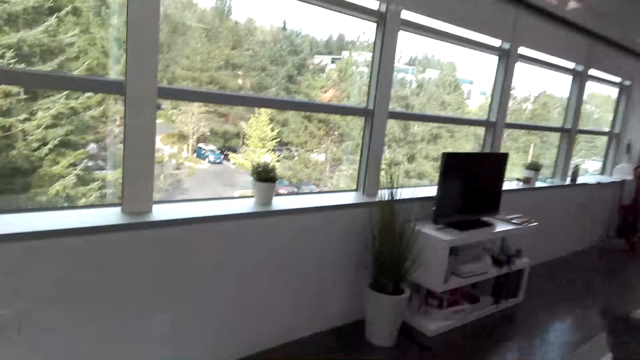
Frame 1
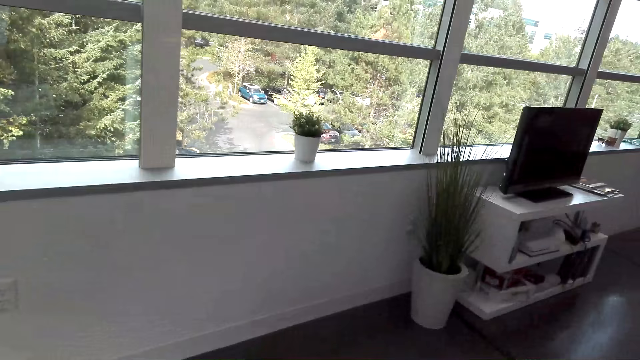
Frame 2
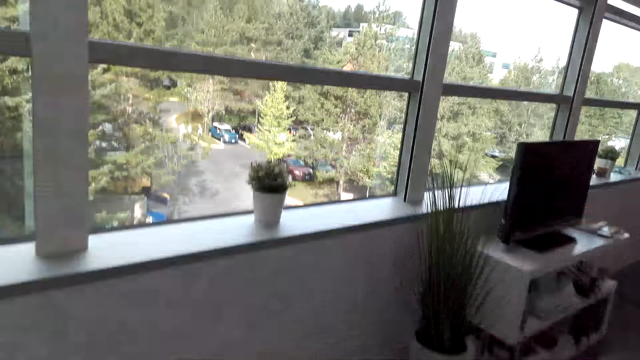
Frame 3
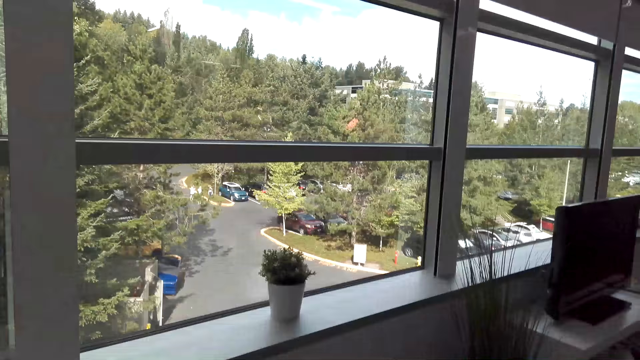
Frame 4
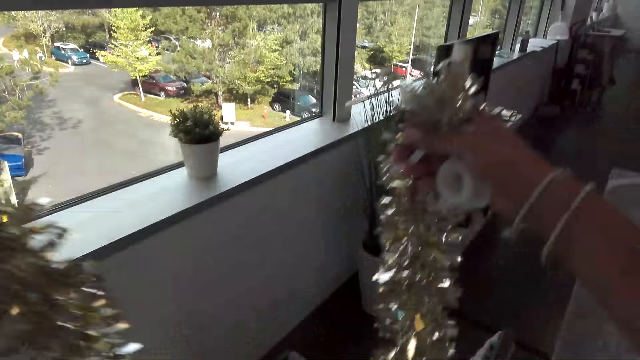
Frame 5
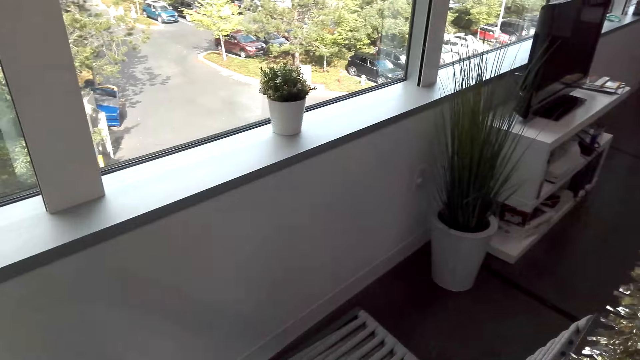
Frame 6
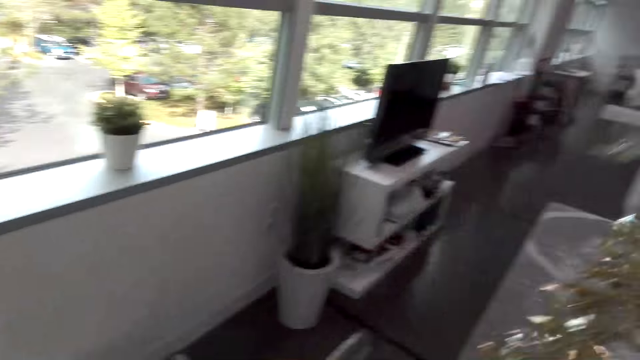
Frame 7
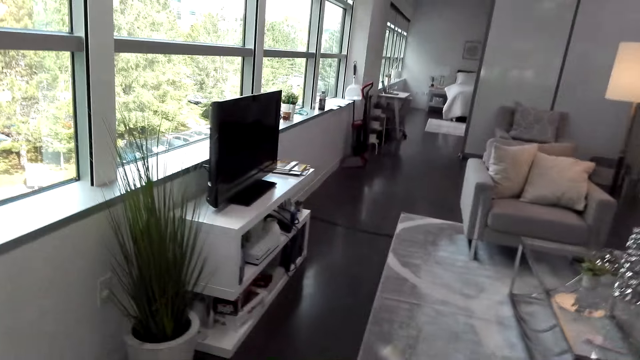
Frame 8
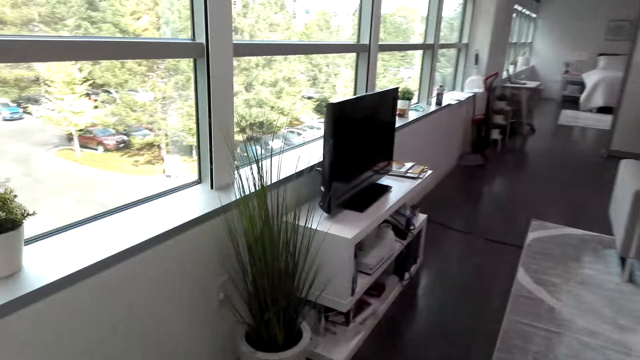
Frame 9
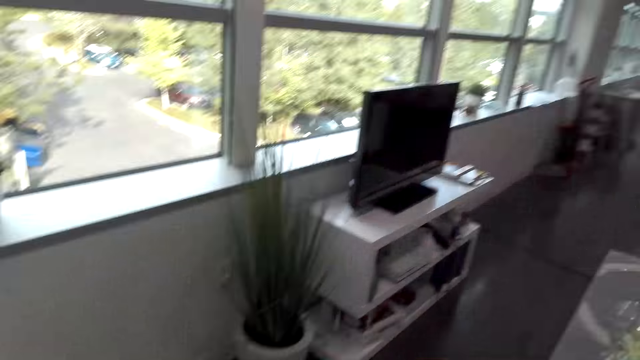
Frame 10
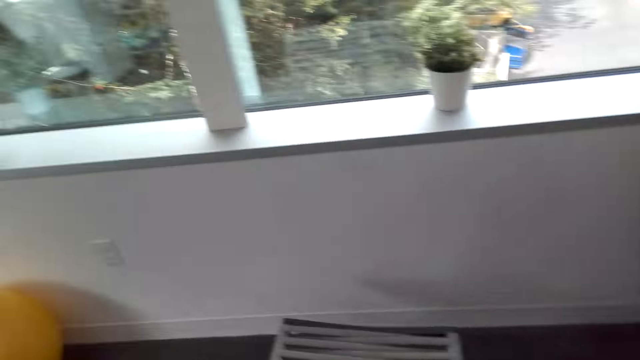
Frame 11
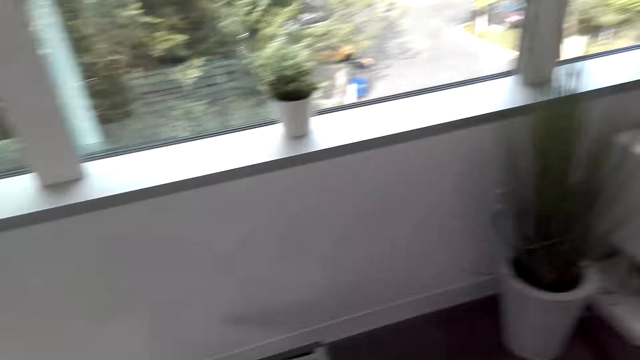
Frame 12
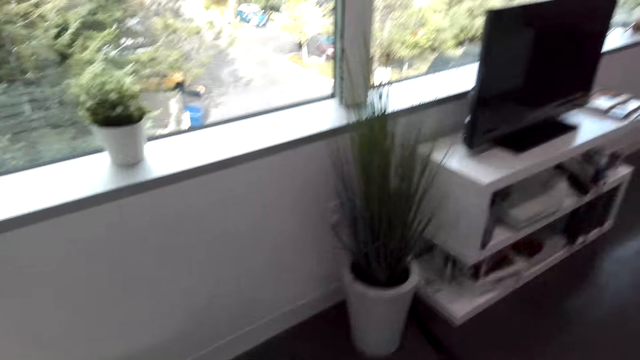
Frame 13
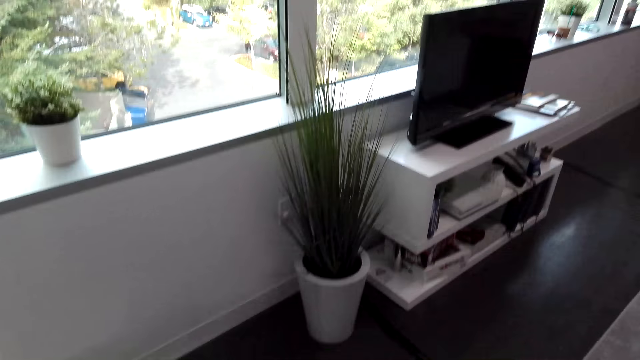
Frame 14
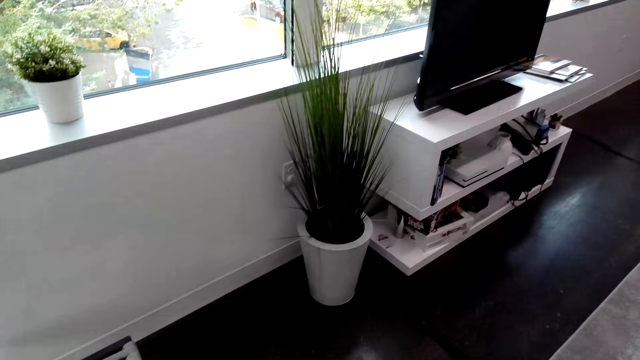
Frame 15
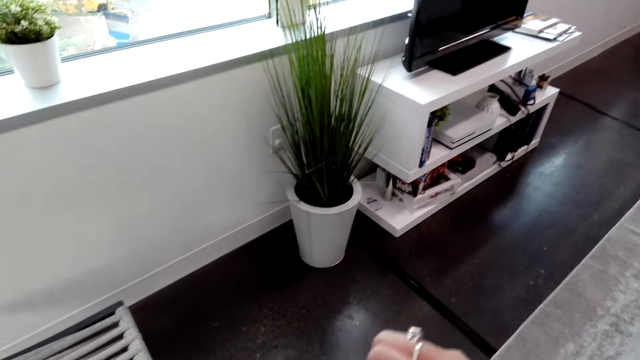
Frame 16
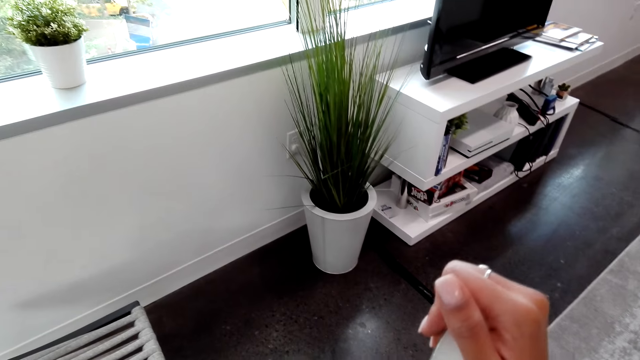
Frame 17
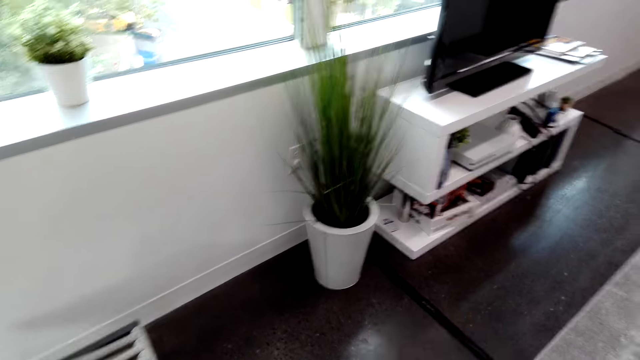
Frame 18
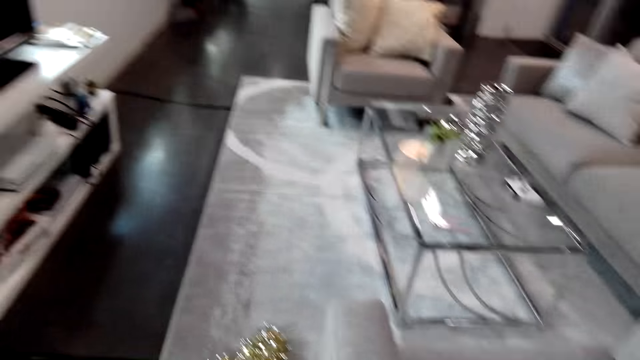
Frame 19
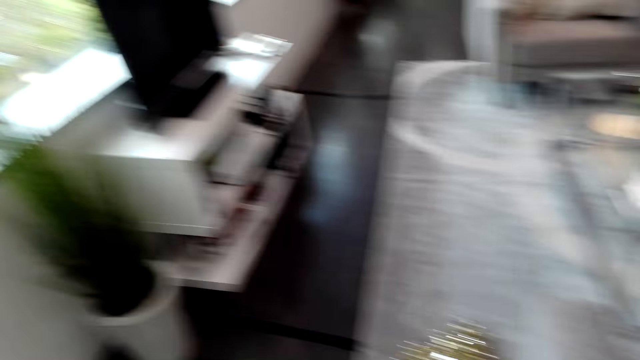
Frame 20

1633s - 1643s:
A man converses with the camera wearer. The camera wearer looks outside through the window. They align the silk lei flowers. They hold a decoration. They pick up the house decoration. They look around.

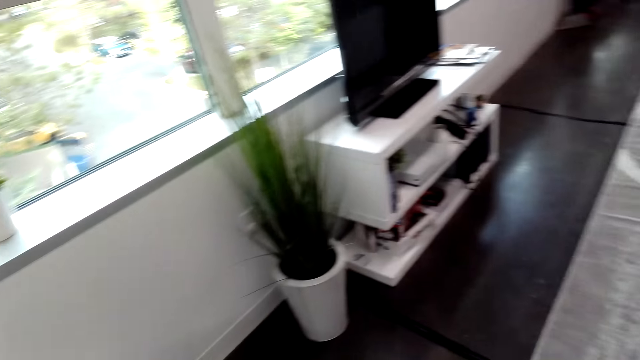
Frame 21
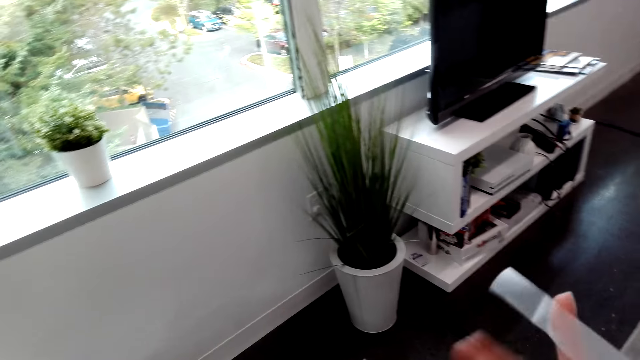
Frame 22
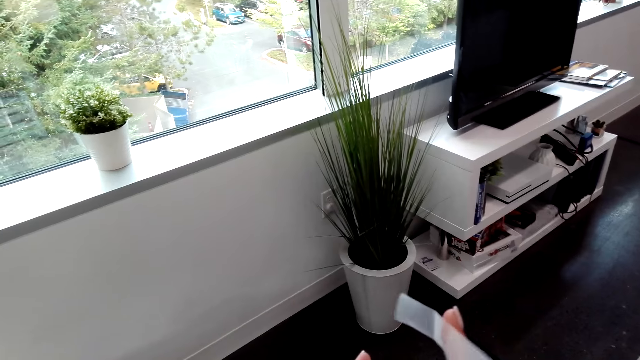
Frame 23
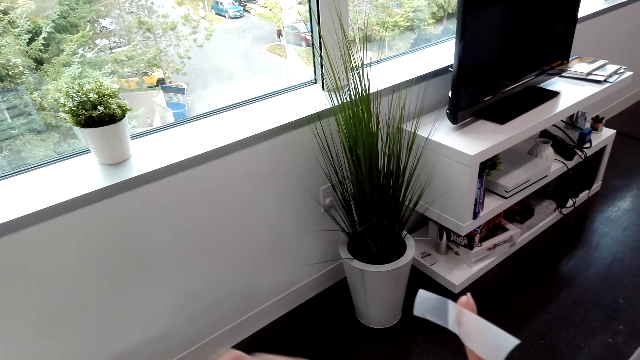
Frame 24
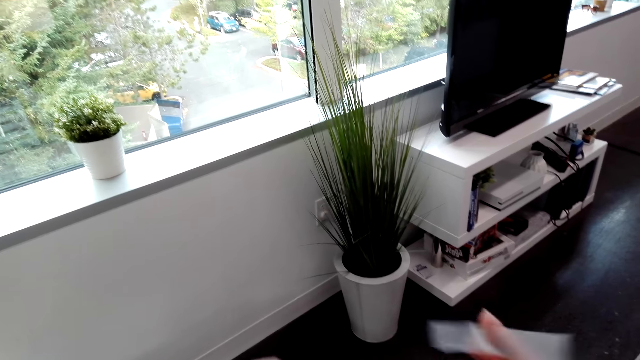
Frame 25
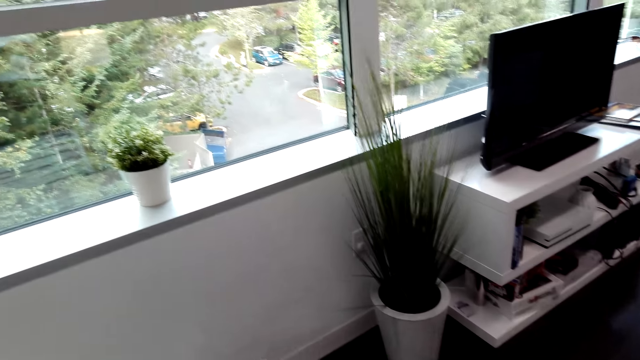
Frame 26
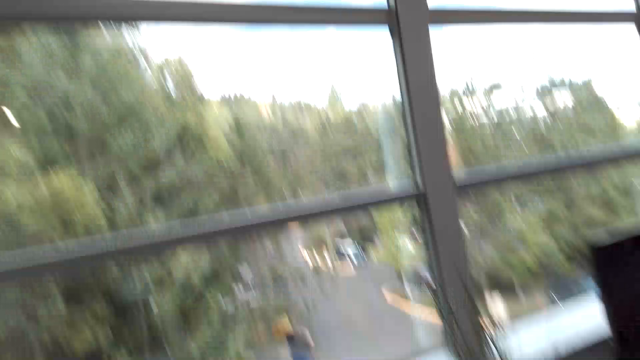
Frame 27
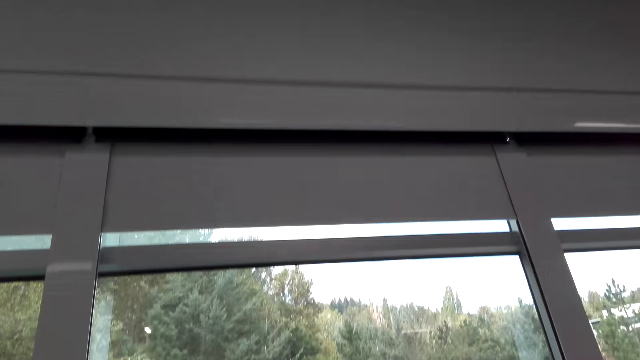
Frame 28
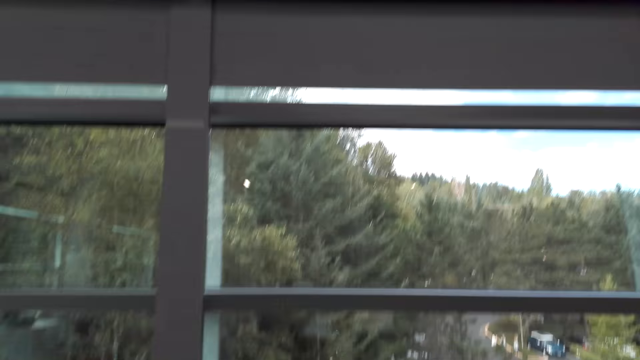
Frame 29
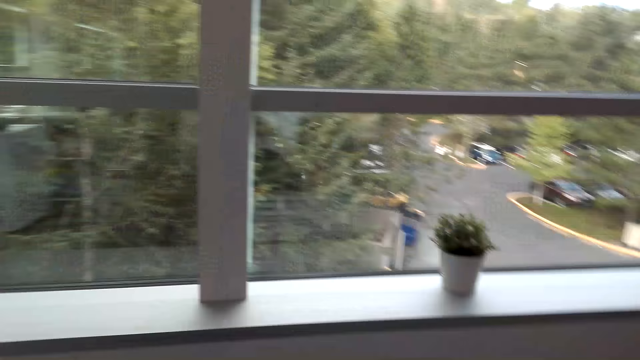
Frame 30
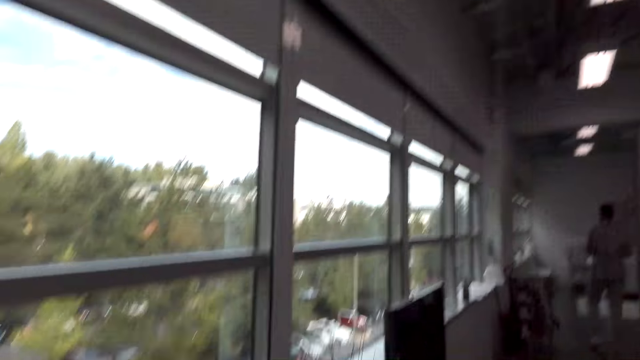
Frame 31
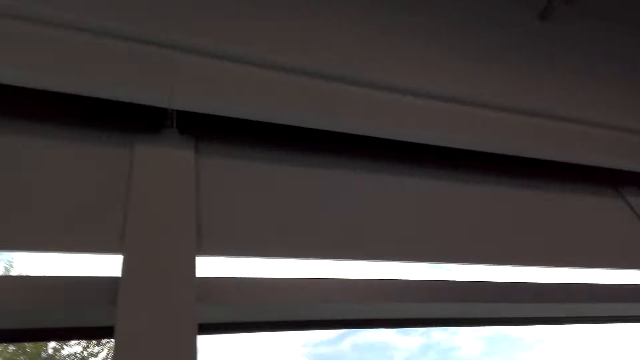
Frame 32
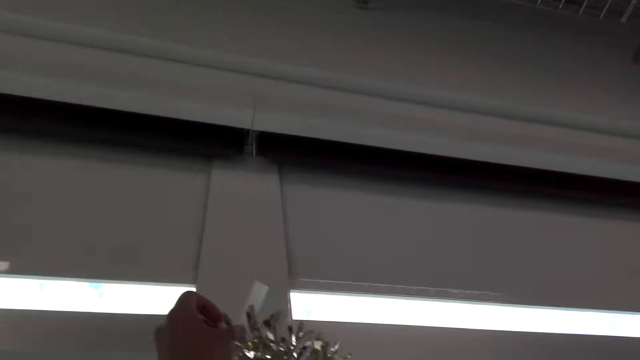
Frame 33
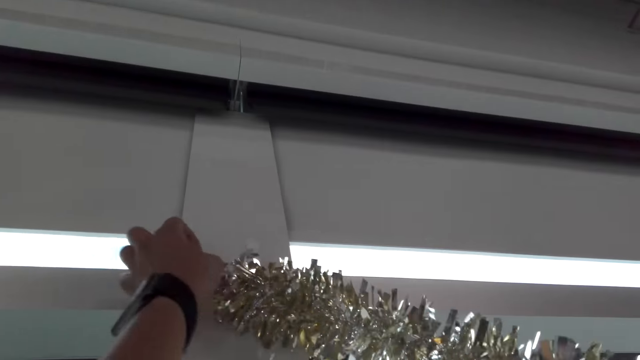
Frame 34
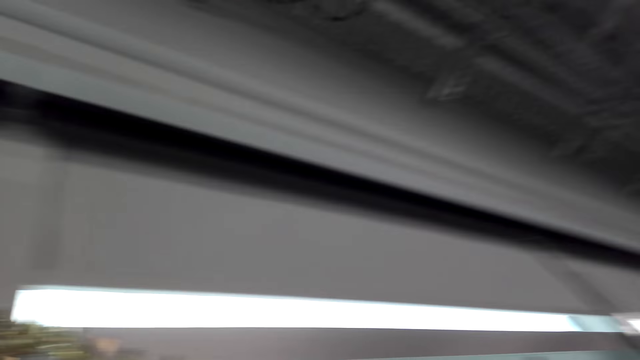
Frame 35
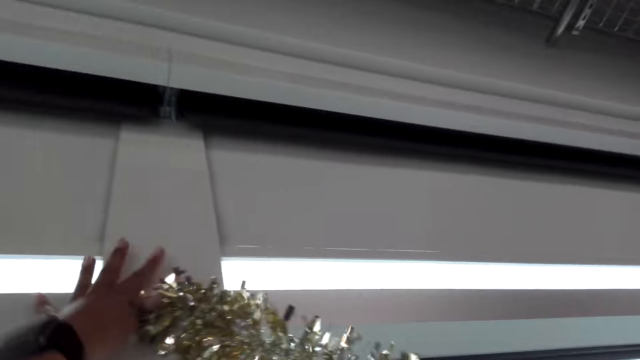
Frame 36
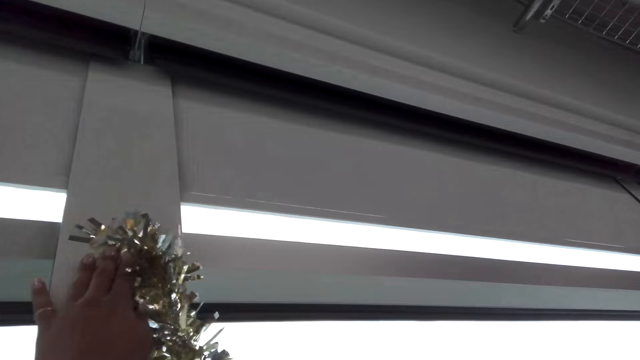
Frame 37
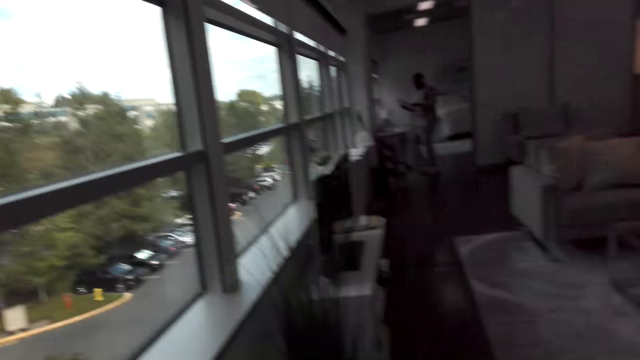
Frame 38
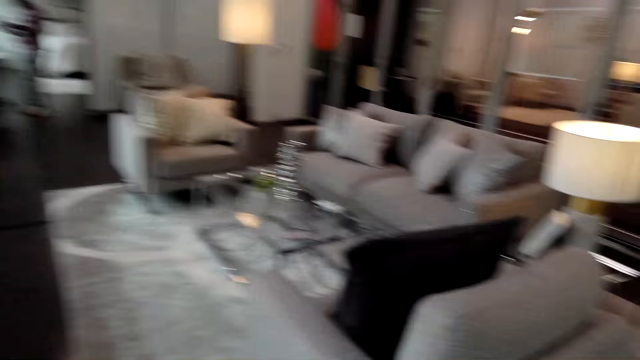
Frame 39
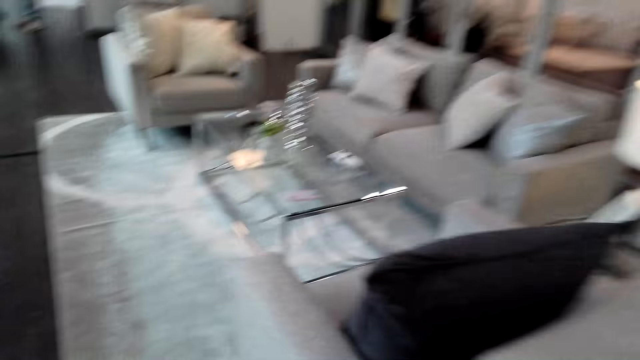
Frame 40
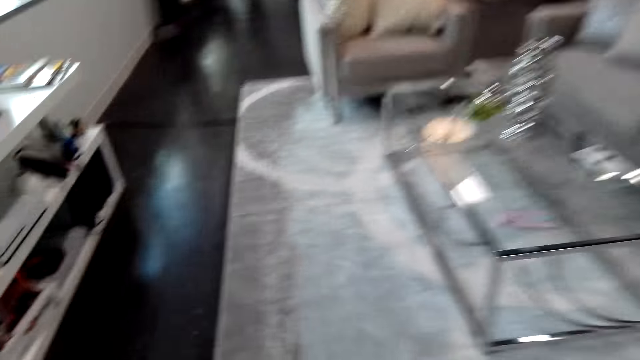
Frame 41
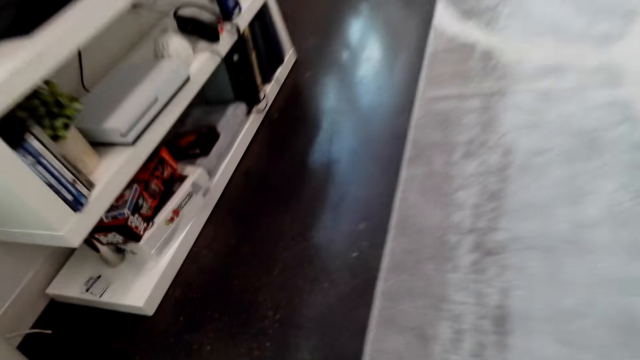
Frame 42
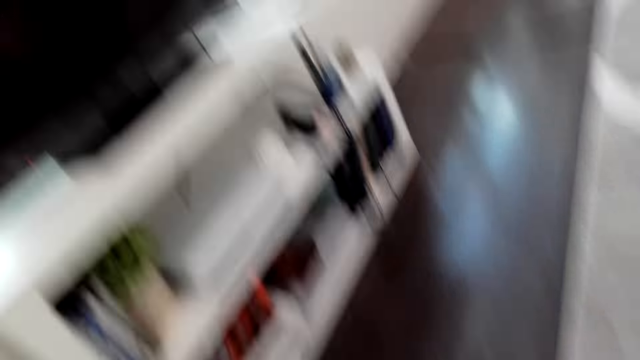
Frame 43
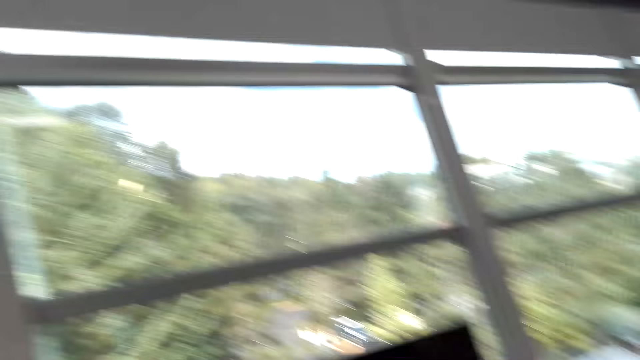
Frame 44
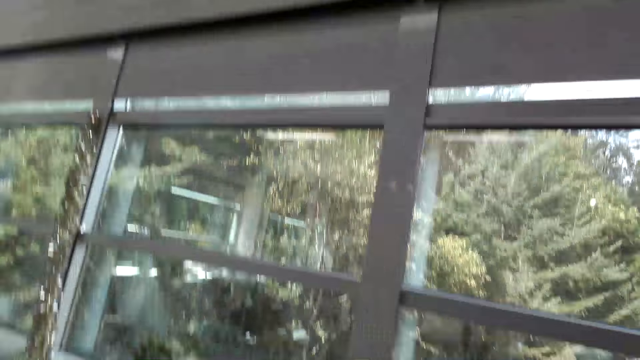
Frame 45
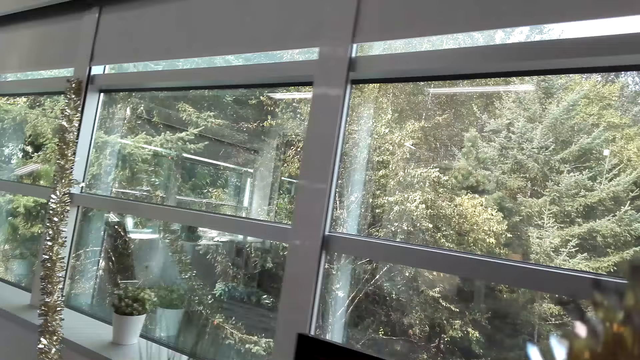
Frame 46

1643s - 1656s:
The camera wearer fixes the house decoration. They look around the house. They stick the decoration on the wall with a cello tape. They look around. They walk around the house.
